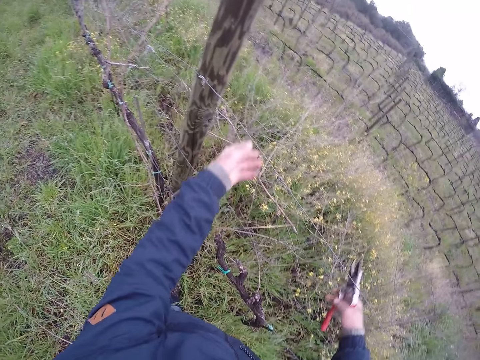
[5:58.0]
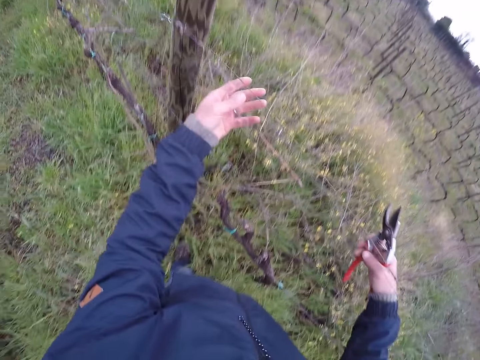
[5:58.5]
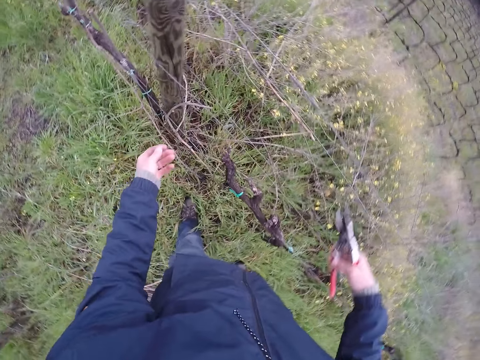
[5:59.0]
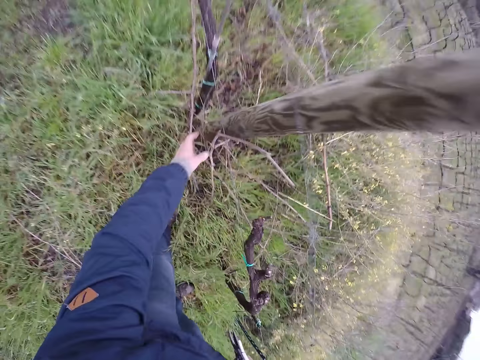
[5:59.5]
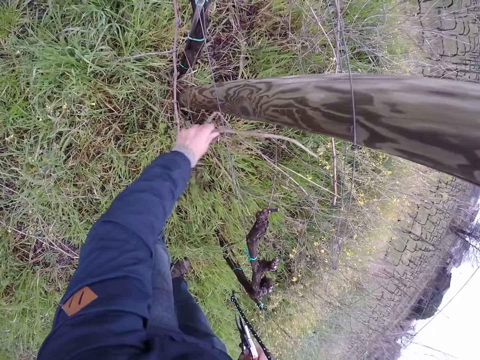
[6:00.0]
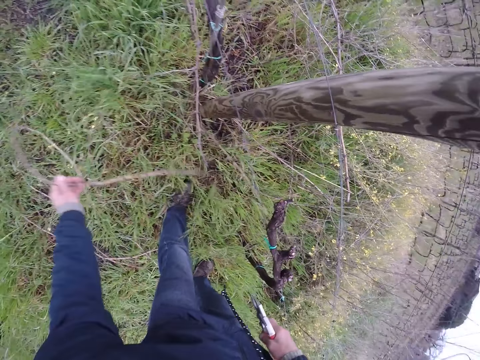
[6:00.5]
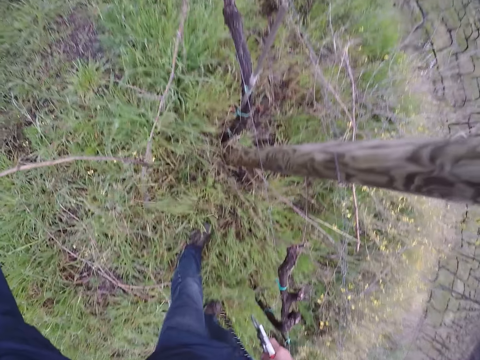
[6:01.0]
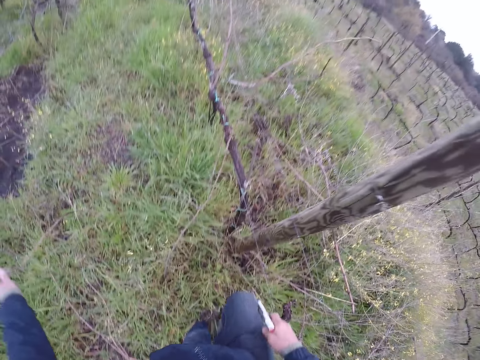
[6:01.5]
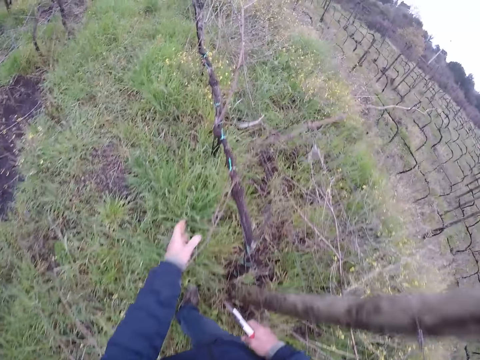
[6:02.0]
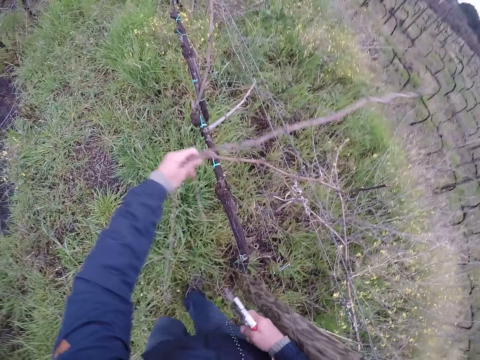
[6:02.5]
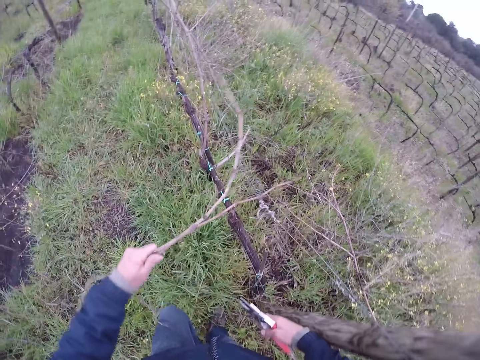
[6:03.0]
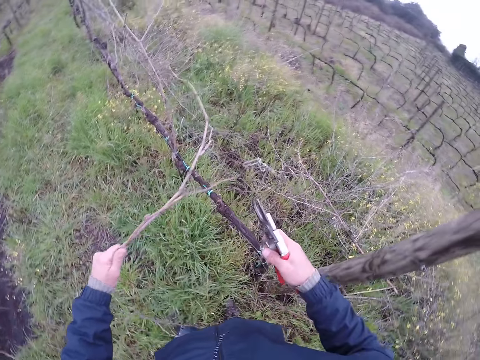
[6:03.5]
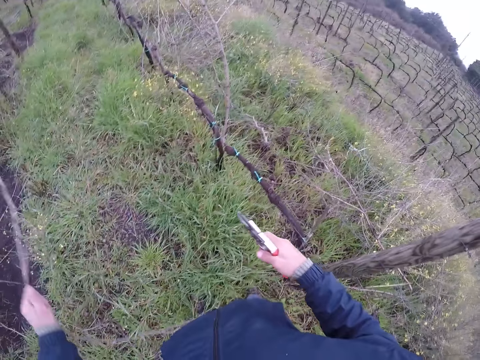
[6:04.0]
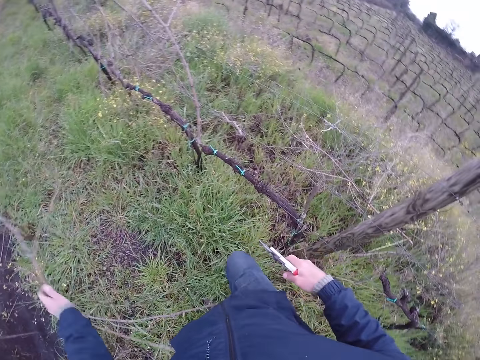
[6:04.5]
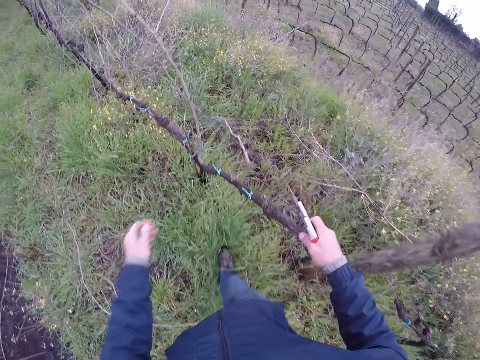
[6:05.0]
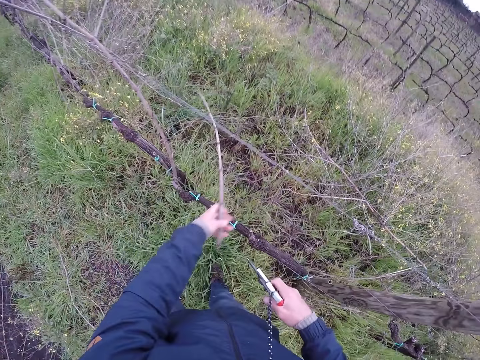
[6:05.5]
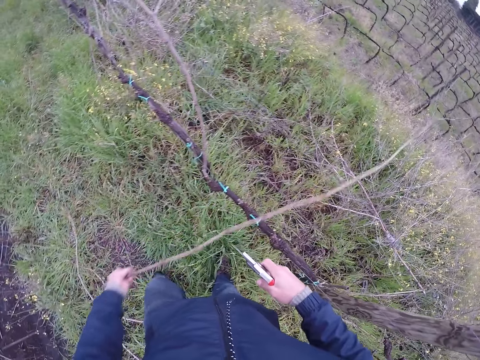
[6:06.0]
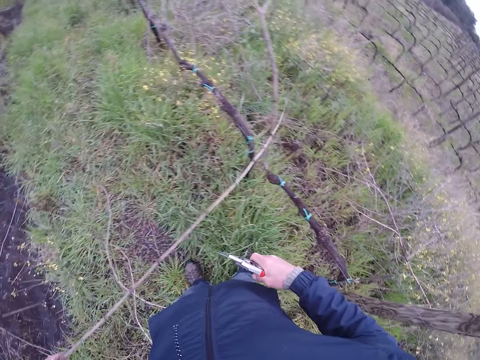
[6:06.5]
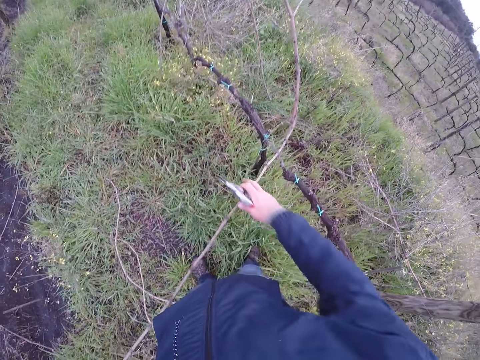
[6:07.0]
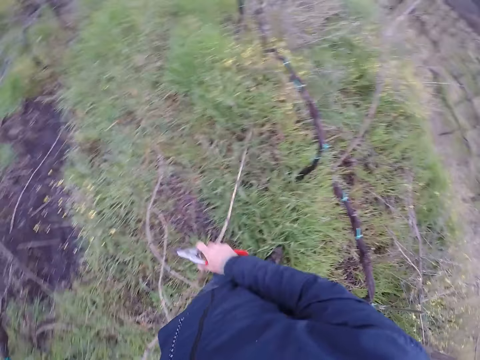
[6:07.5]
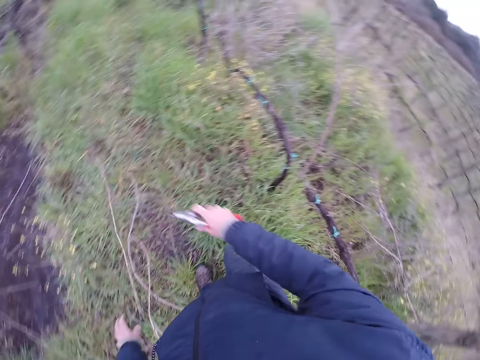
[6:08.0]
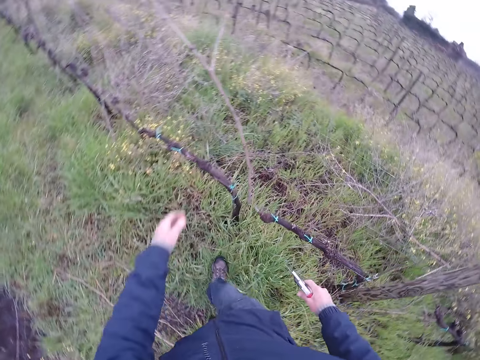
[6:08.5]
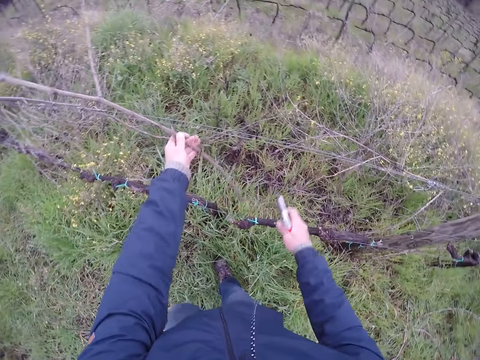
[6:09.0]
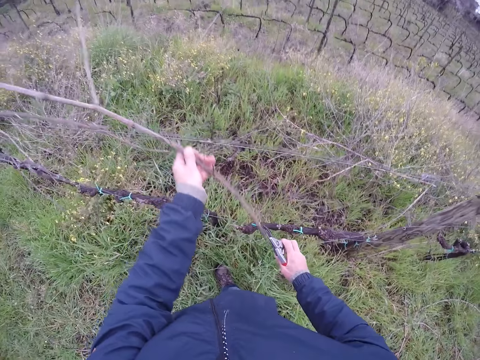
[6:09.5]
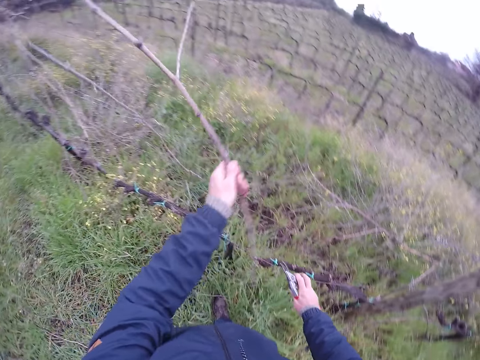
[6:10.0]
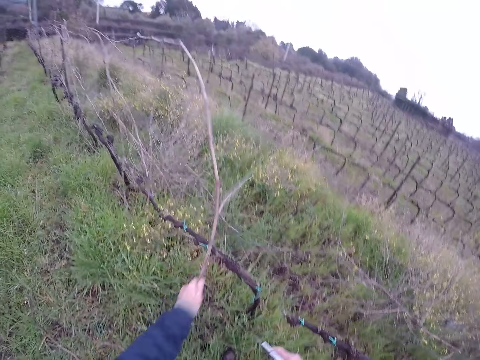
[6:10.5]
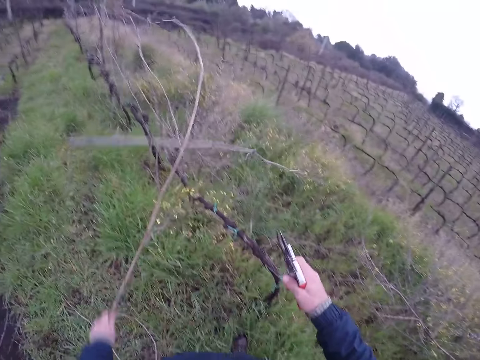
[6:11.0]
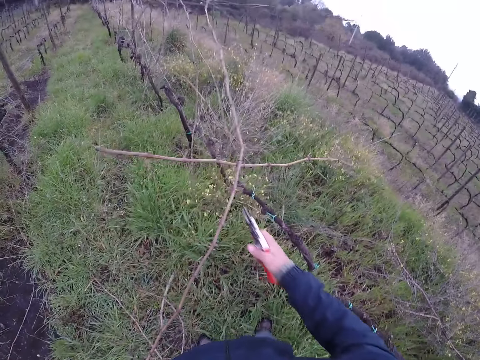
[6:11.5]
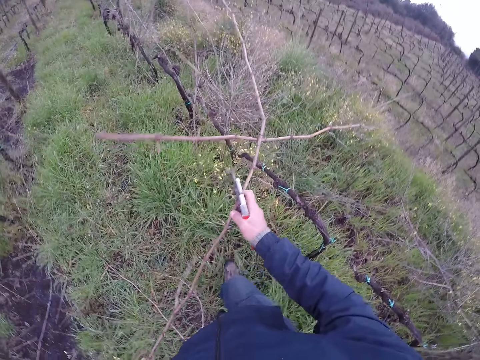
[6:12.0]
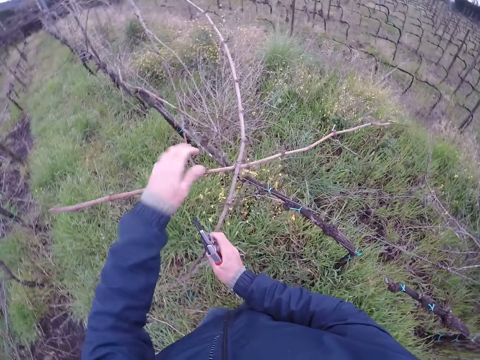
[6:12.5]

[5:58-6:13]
The camera wearer removes a twig from the barbed wire with his left hand. He drops the twig on the ground with his left hand. He removes the twig from the barbed wire with his left hand. He drops the twigs on the ground with his left hand. He pulls the twig from the barbed wire with both hands. He drops the twigs on the ground with his left hand. He removes the twig from the barbed wire with his left hand.

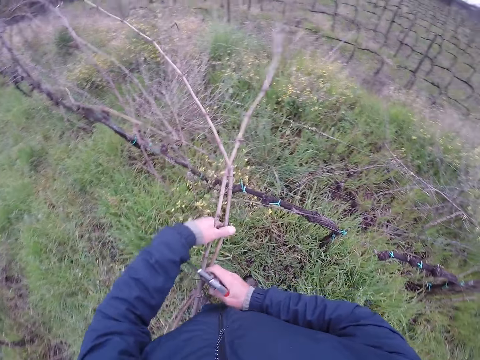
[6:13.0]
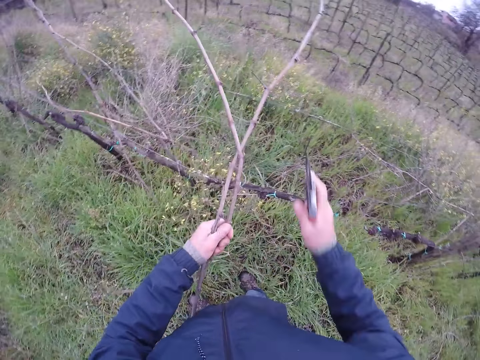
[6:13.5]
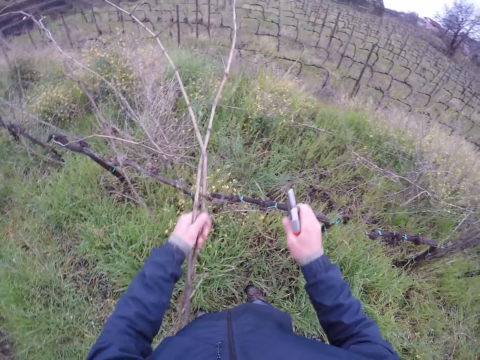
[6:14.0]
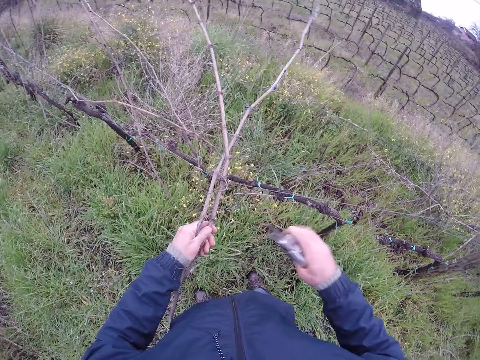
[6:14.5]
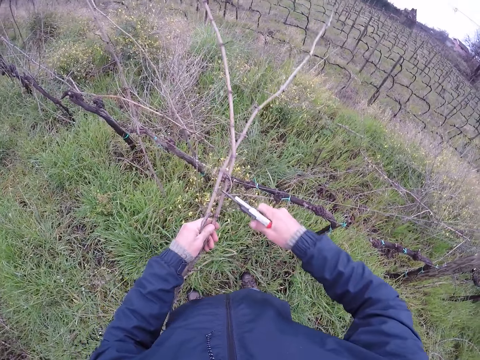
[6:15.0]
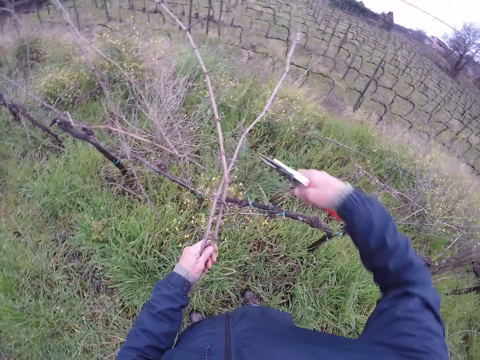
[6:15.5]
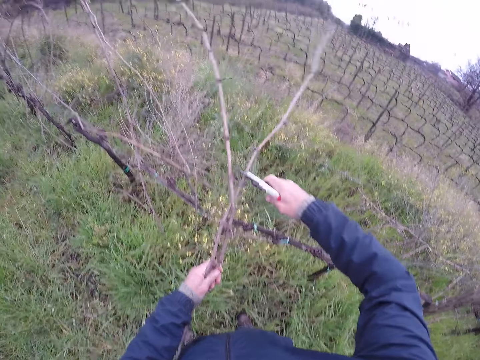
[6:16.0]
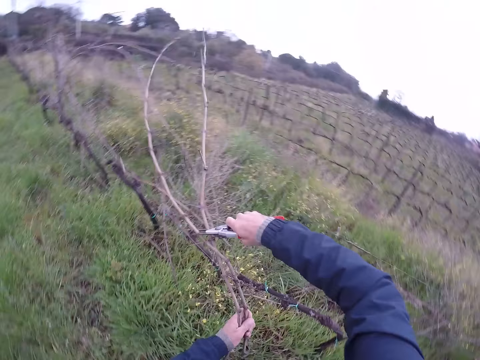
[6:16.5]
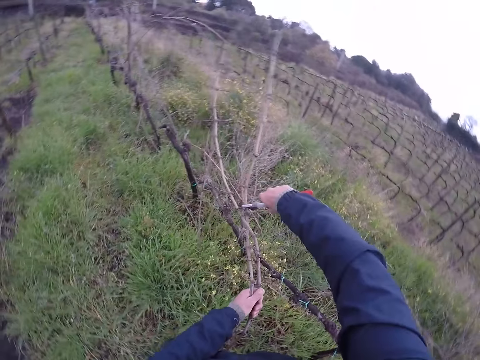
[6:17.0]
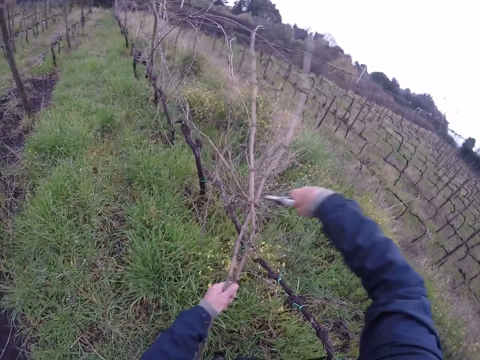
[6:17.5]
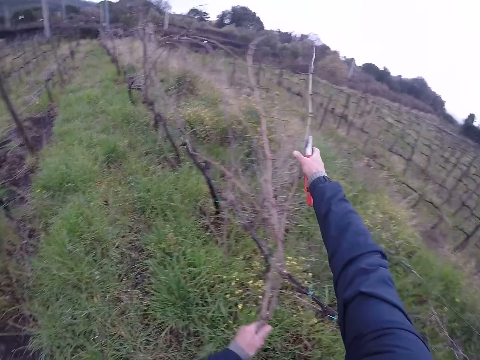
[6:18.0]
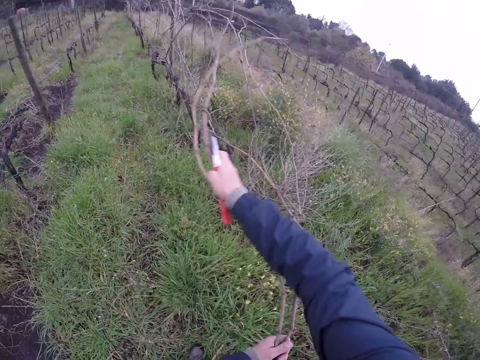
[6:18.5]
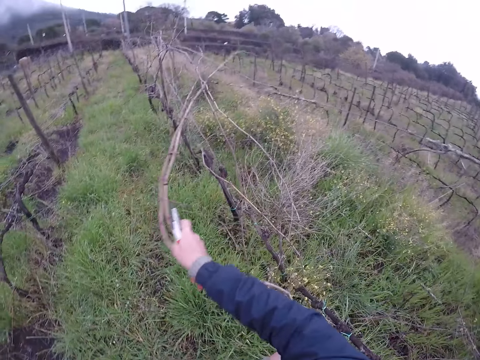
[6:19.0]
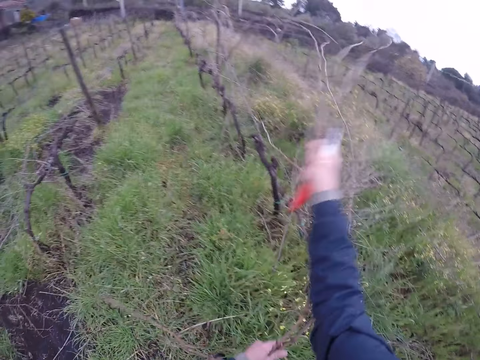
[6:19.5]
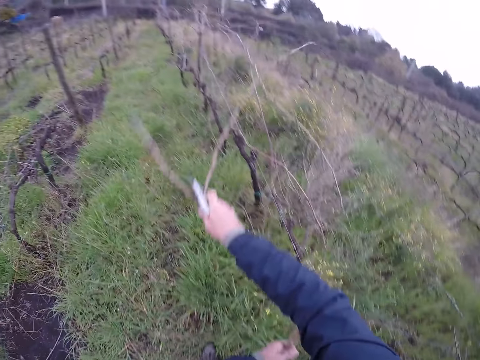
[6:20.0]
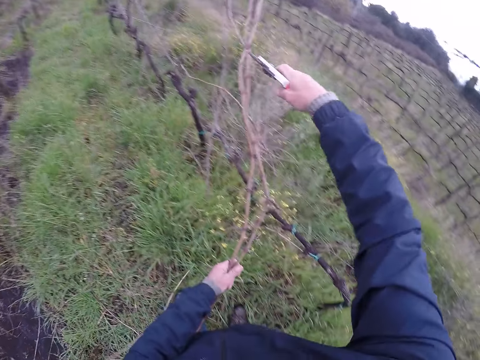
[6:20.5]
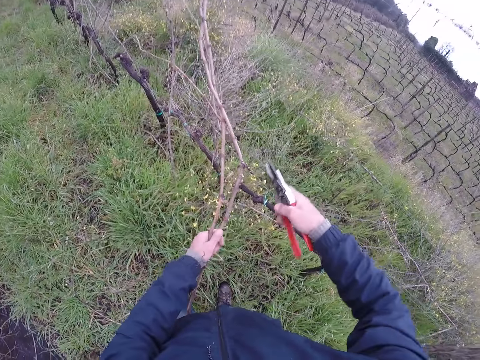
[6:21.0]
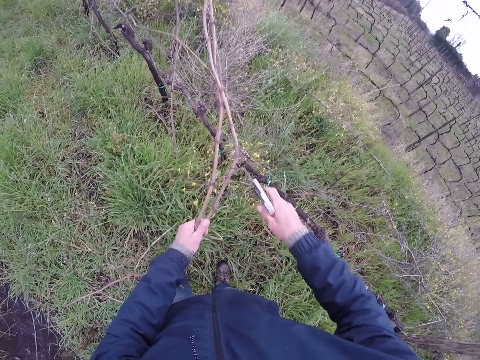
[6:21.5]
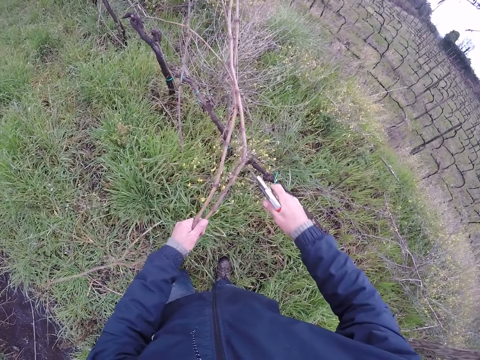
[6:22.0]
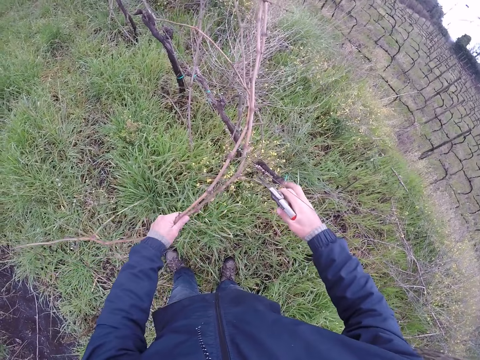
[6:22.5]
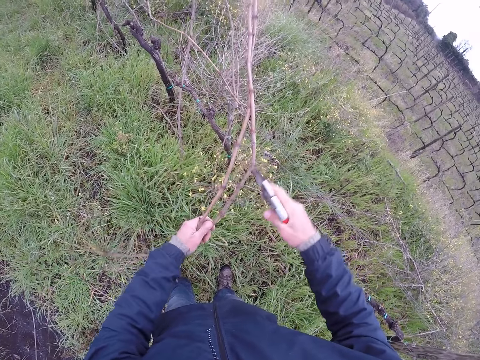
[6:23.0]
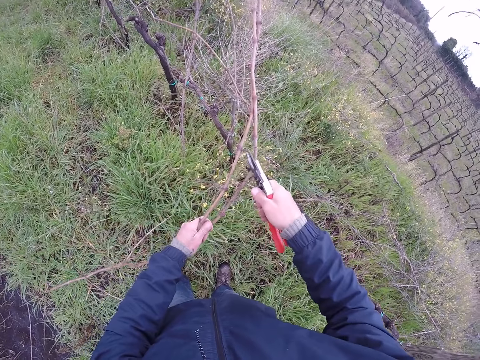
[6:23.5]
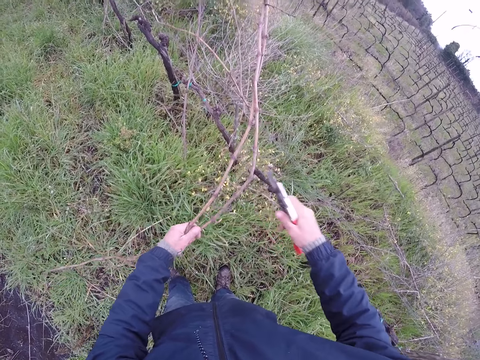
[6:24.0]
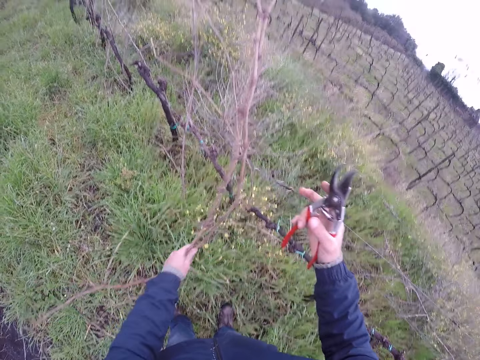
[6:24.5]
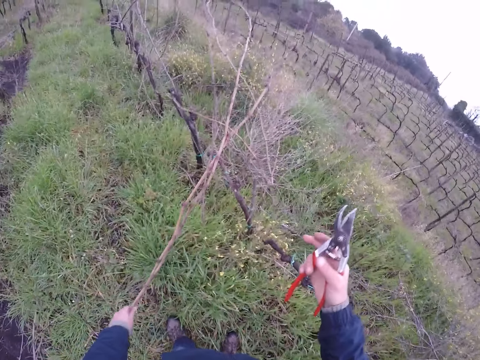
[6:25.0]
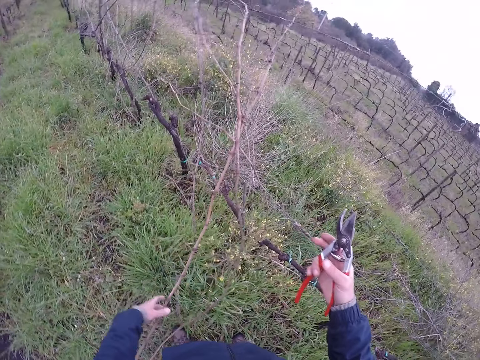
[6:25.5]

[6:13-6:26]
The camera wearer holds the wire. He cuts off the stick or twig using the pliers. He removes the twig with the pliers in his right hand. He removes the twig from the fence with his right hand. He holds the wire.
